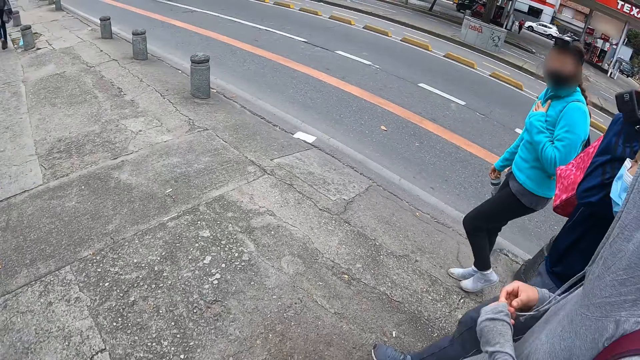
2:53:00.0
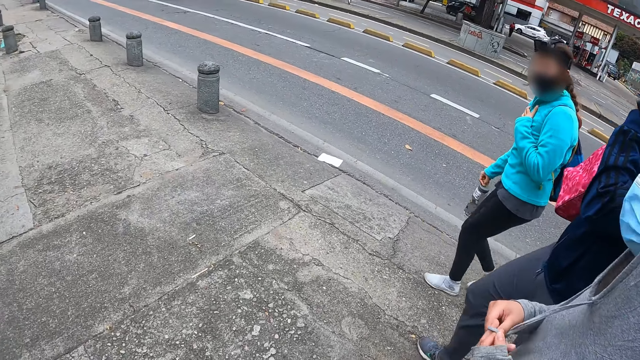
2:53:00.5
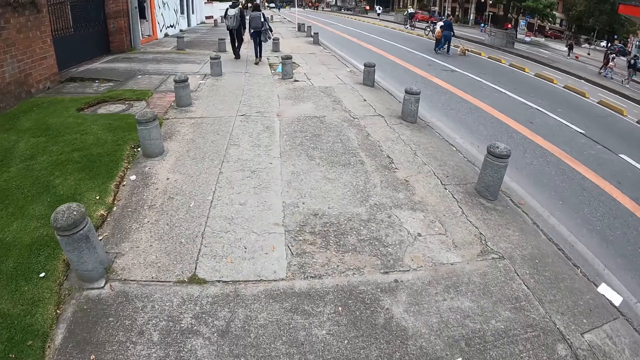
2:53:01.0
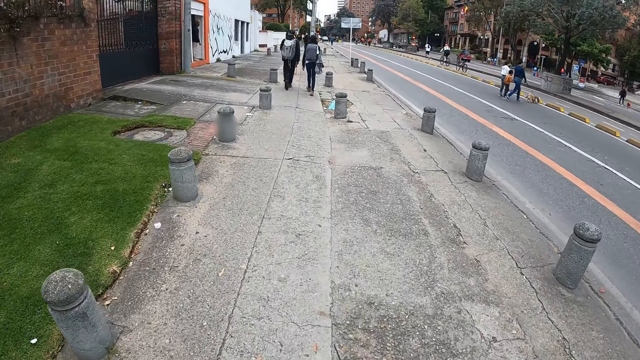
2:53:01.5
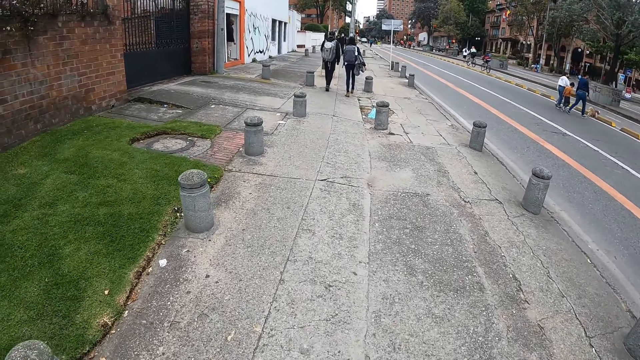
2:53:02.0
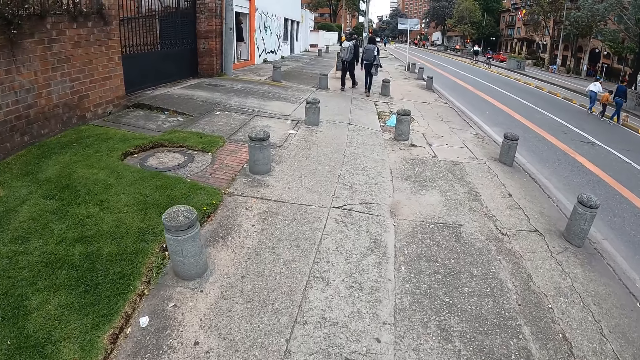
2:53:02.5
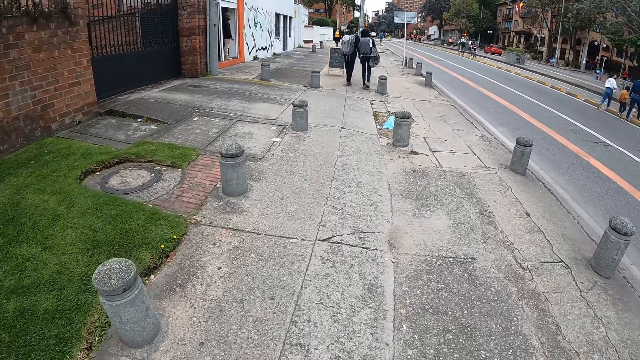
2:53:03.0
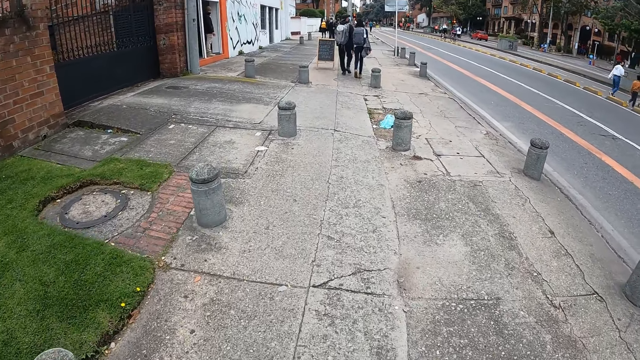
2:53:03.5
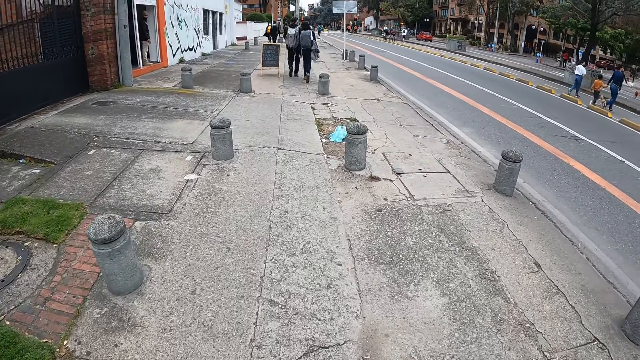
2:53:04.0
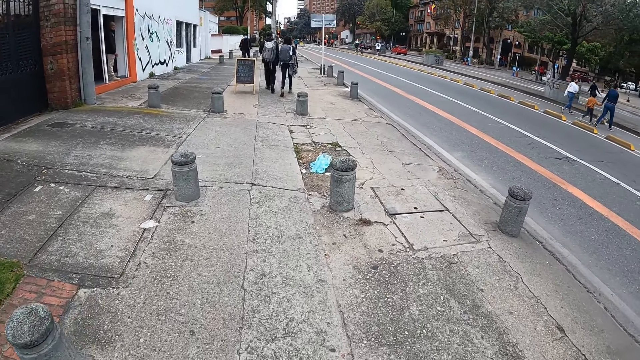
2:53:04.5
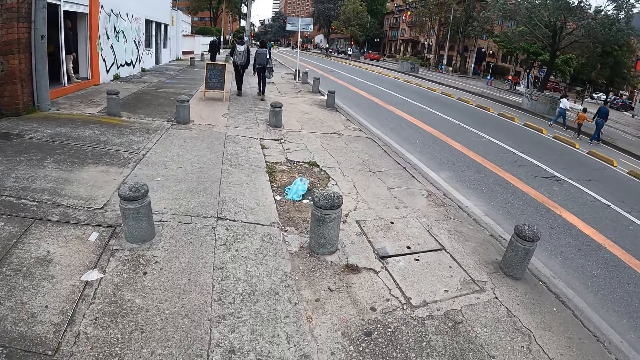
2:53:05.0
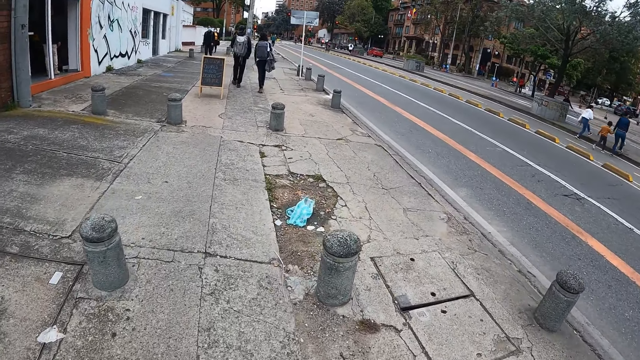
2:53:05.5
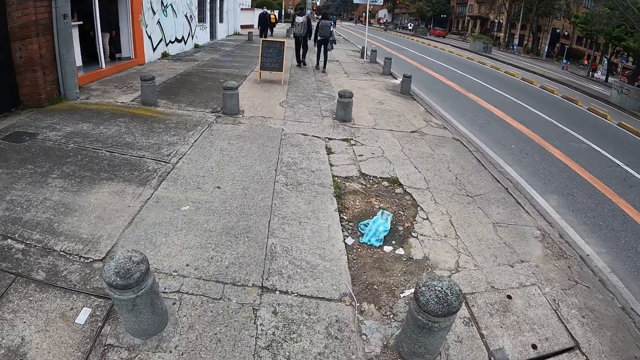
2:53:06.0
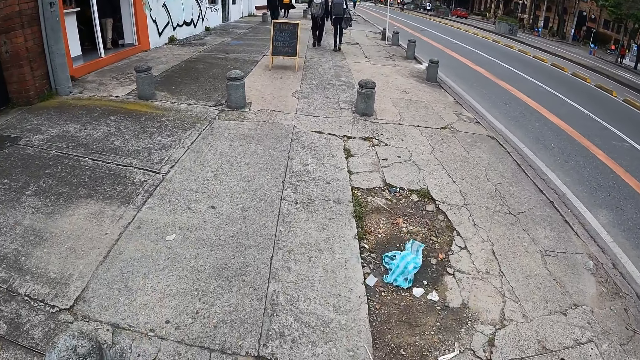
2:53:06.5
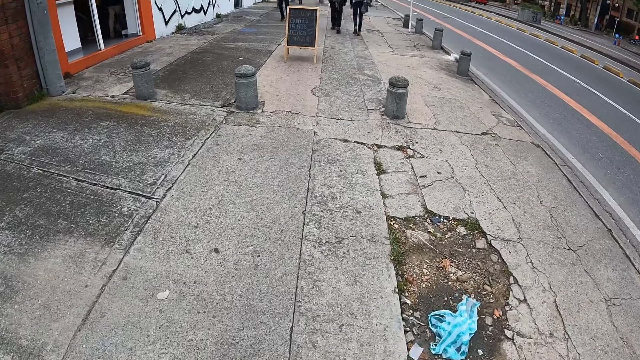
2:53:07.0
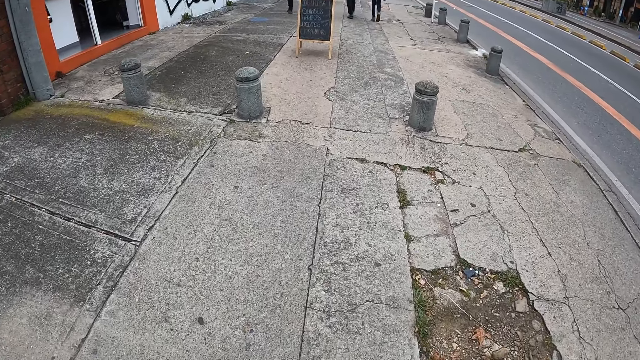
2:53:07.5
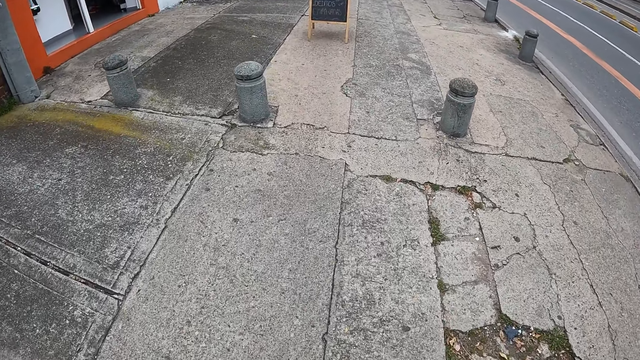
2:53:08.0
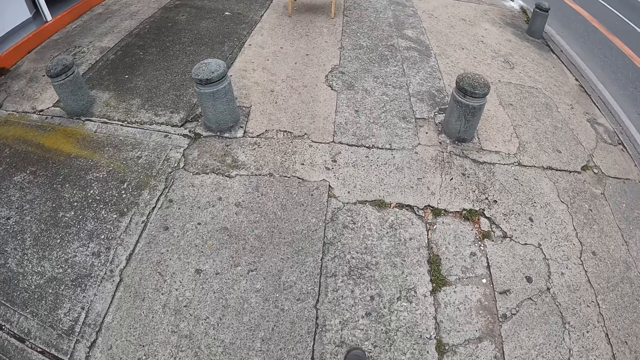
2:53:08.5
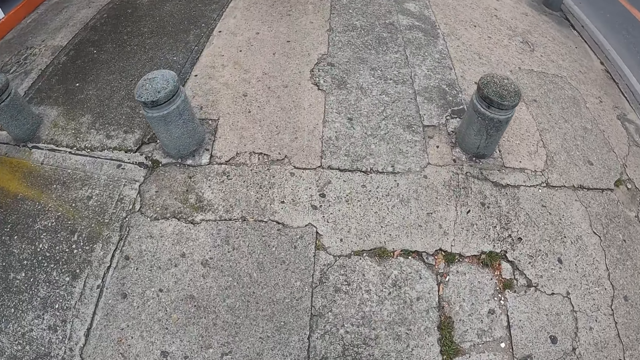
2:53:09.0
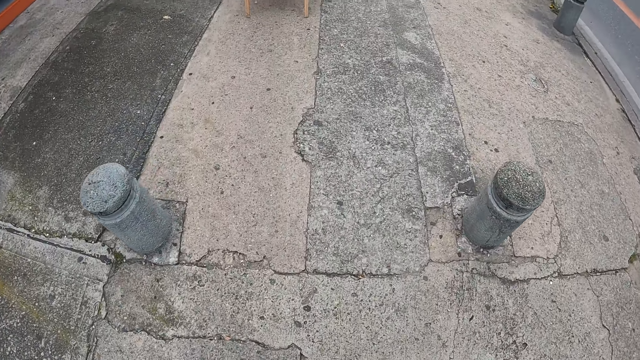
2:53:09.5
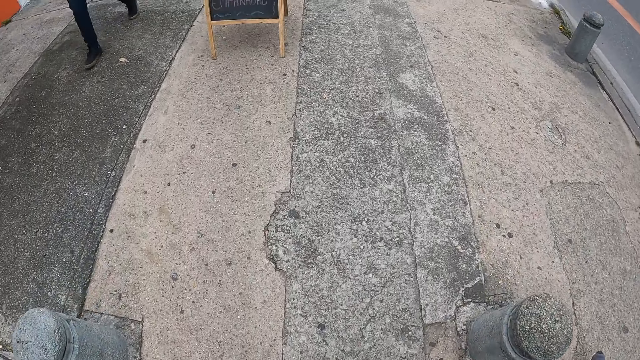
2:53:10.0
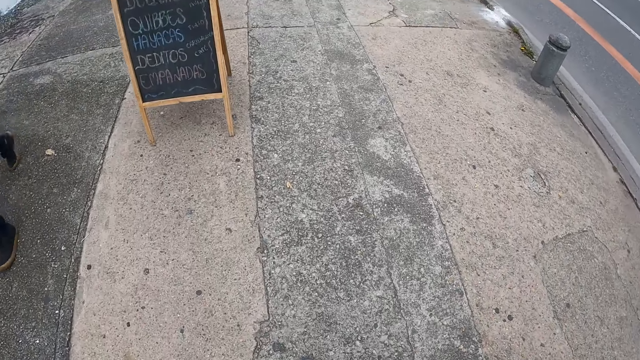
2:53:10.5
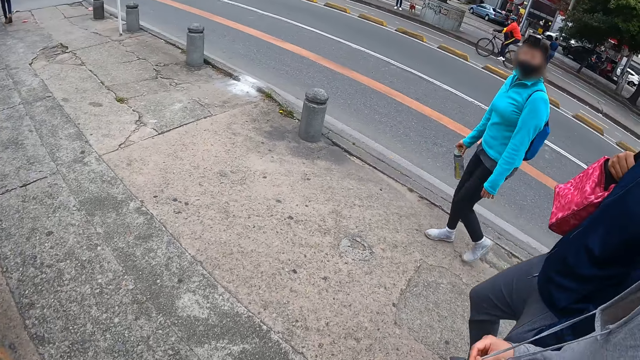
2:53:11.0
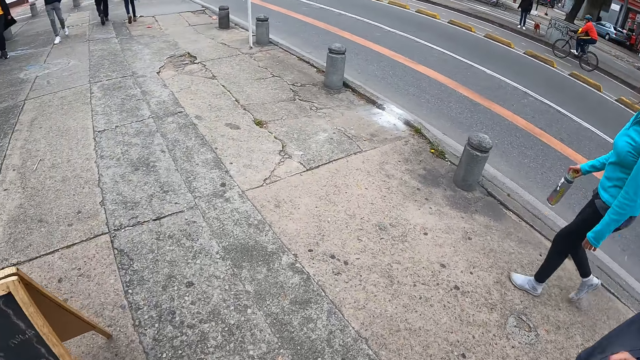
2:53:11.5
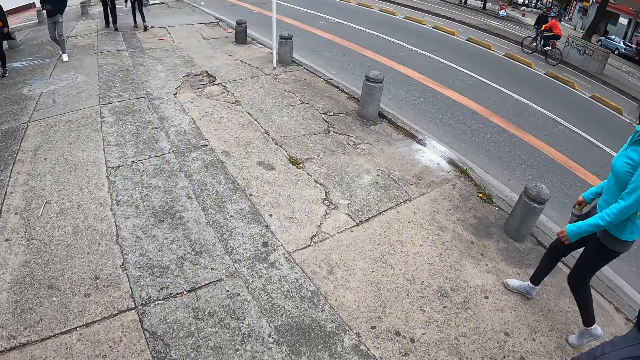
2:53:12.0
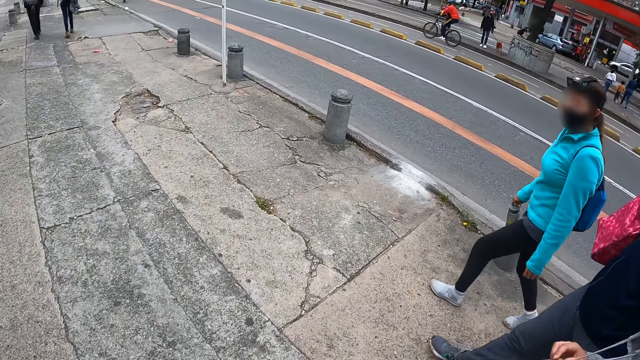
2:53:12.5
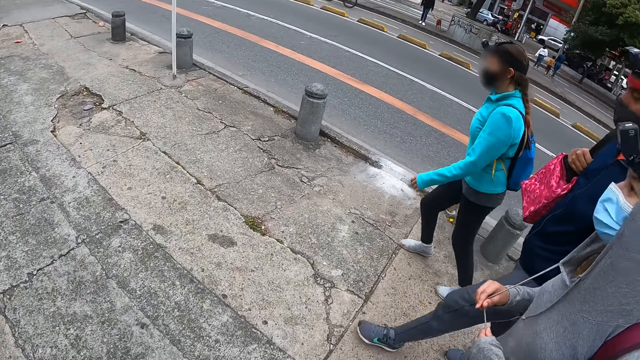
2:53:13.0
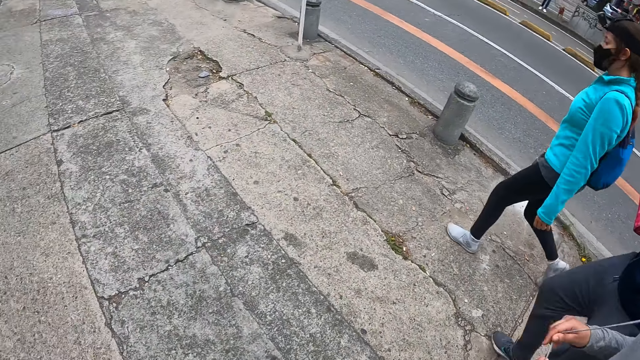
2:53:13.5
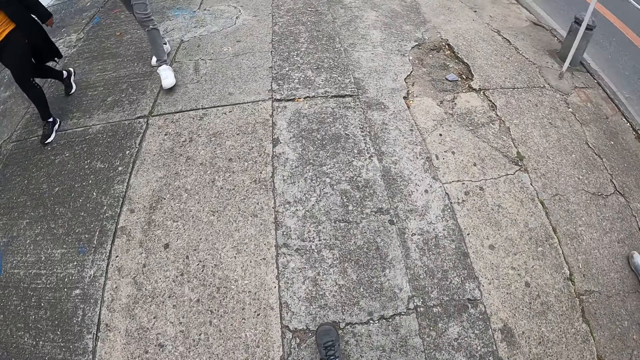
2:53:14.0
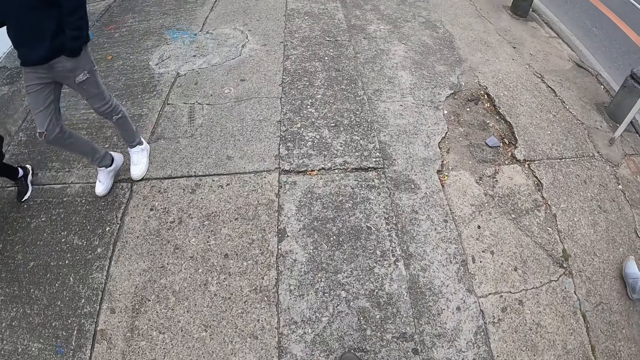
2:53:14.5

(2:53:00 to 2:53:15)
A man walks past the camera wearer on the walkway. Another man walks towards the camera wearer on the walkway. A woman walks towards the camera wearer on the walkway.

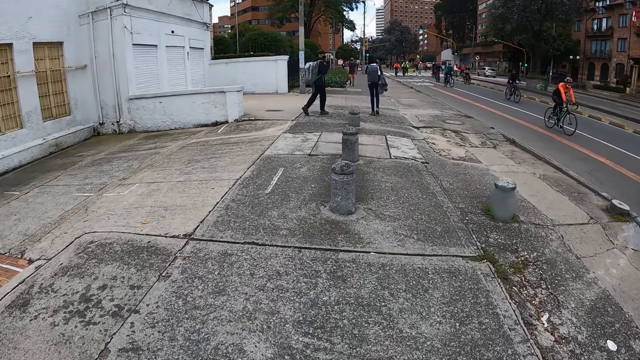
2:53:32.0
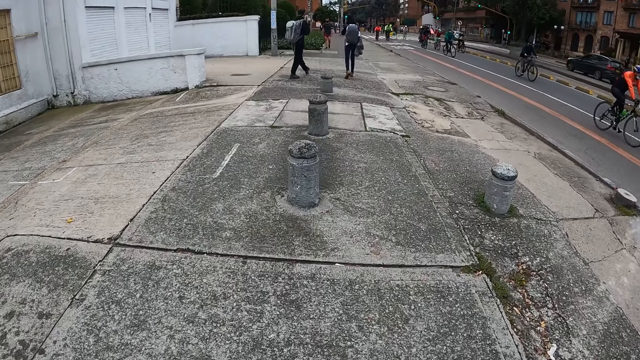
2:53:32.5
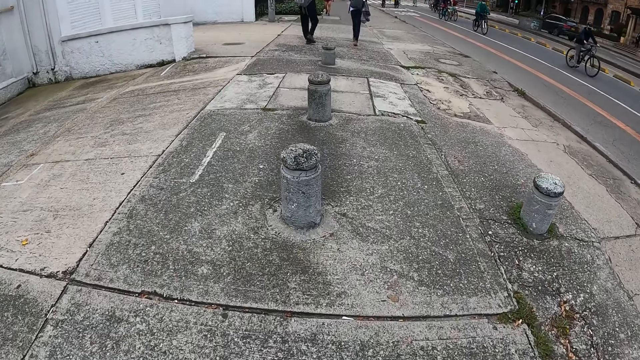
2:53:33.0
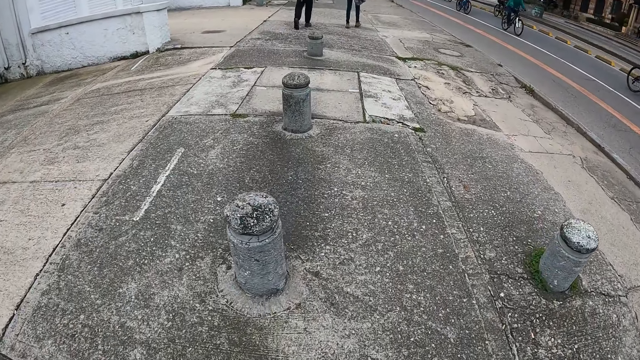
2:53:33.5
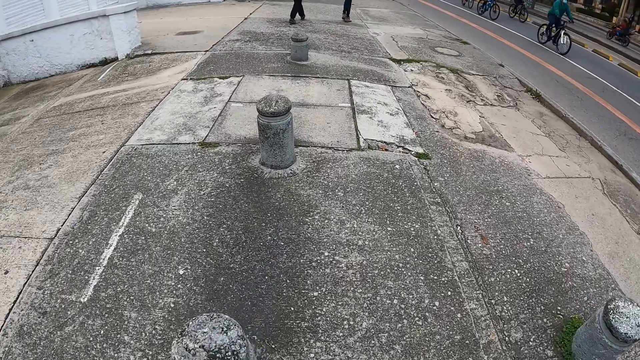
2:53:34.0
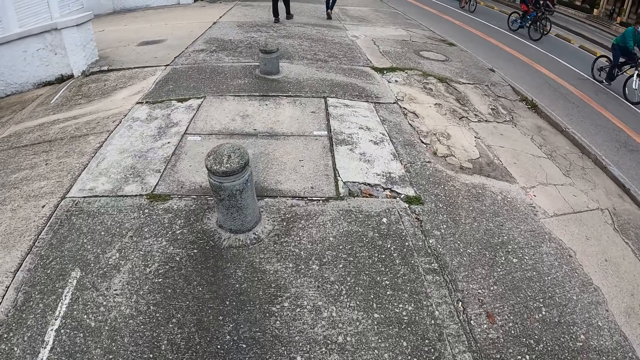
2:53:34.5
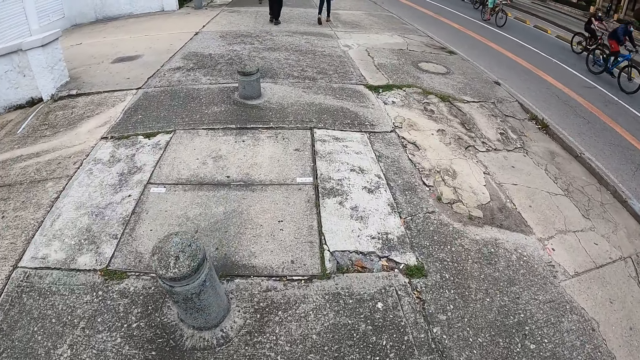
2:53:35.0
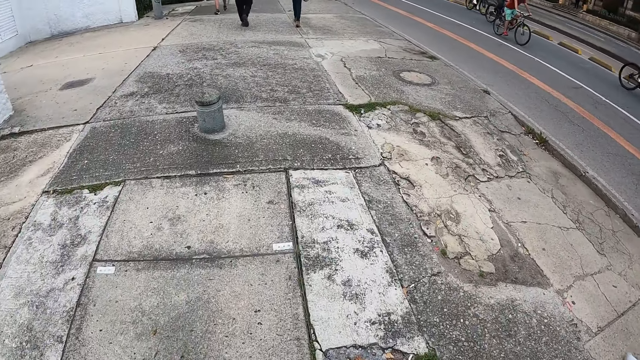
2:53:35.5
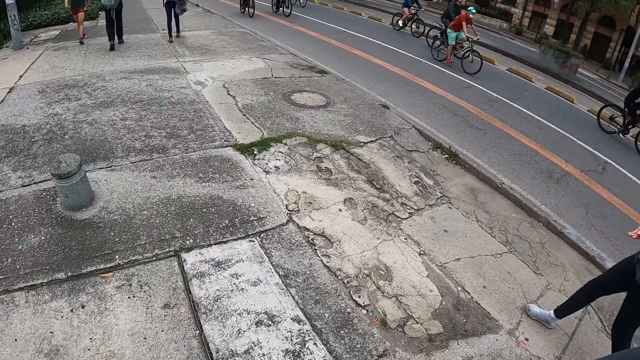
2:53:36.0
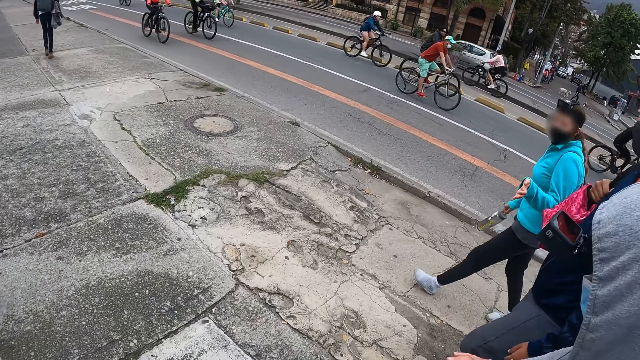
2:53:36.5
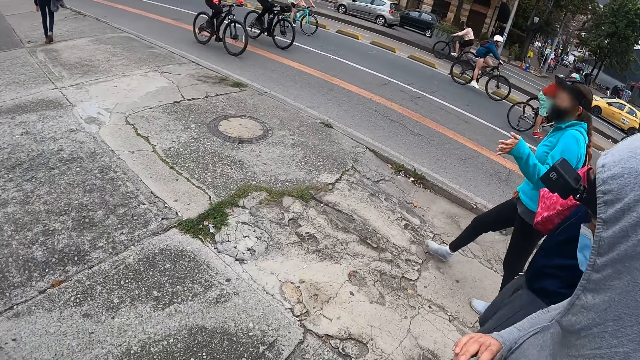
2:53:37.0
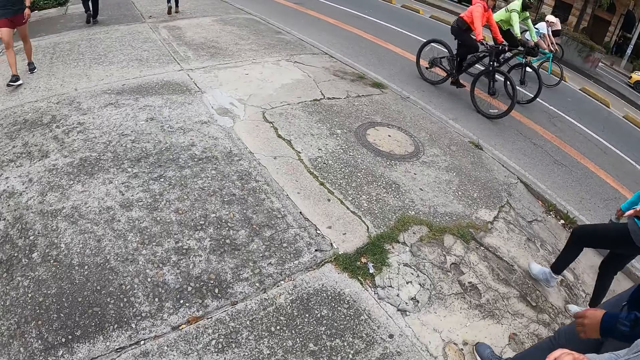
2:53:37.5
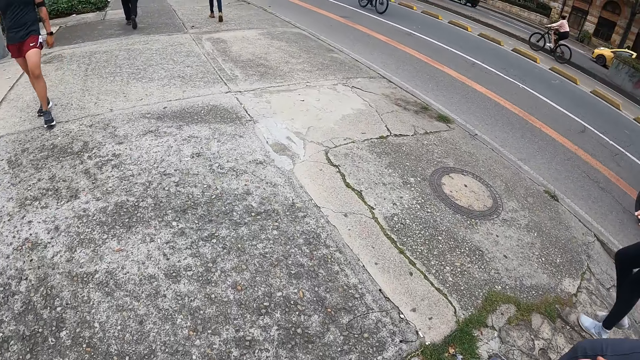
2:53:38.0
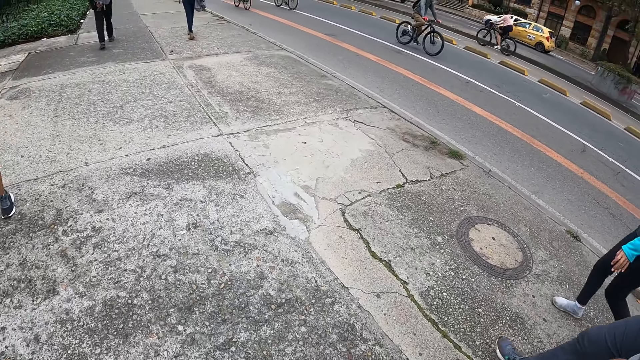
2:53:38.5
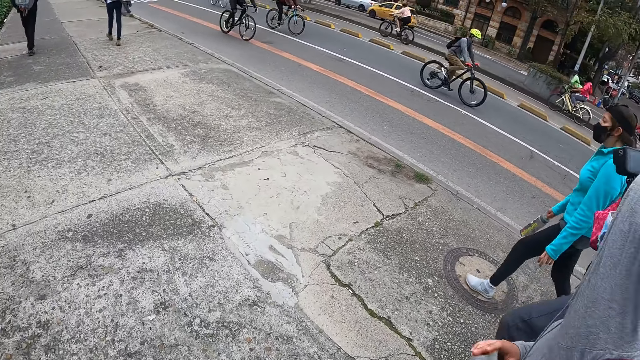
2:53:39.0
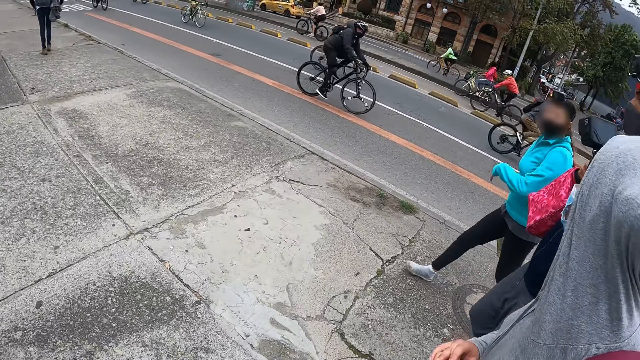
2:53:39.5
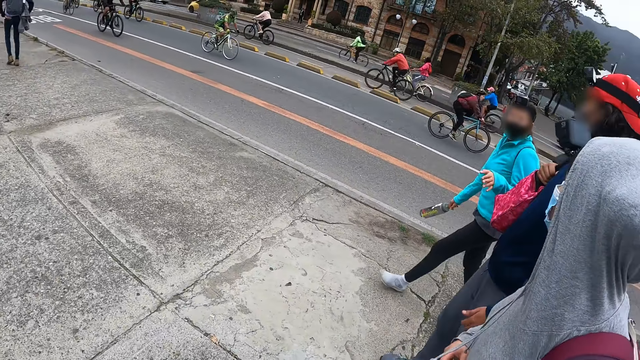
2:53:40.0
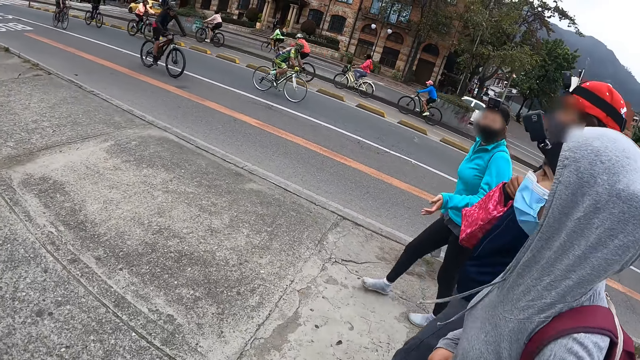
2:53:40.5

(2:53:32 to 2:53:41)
A group of cyclists cycles past the camera wearer on the paved road. A man walks past the camera wearer on the walkway.
